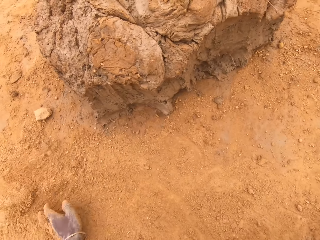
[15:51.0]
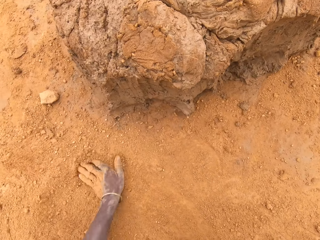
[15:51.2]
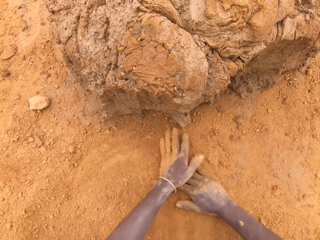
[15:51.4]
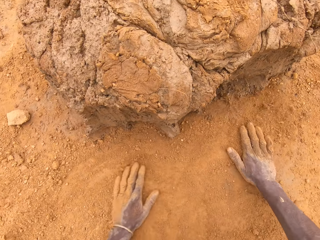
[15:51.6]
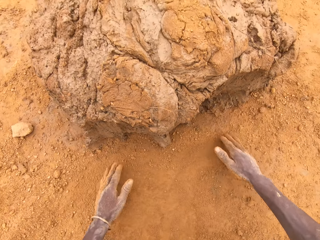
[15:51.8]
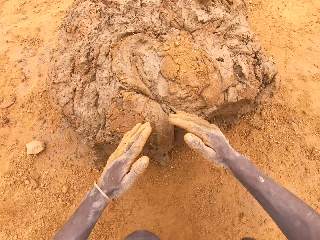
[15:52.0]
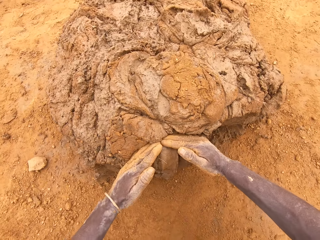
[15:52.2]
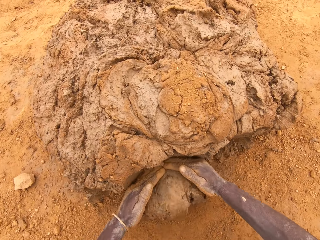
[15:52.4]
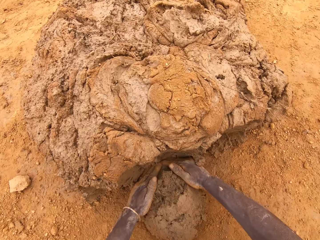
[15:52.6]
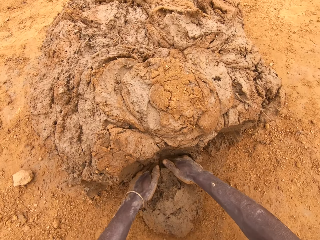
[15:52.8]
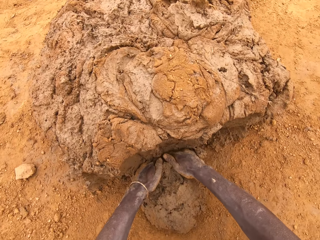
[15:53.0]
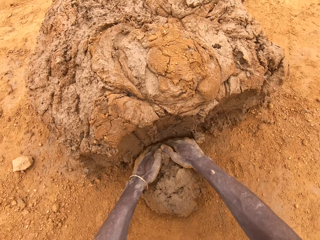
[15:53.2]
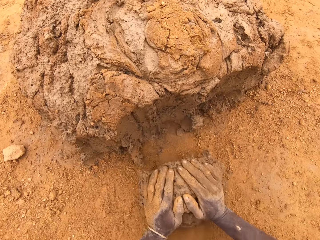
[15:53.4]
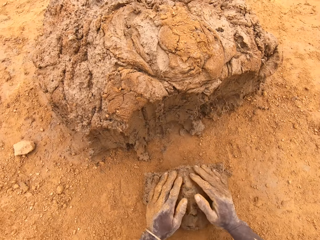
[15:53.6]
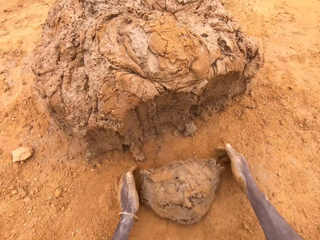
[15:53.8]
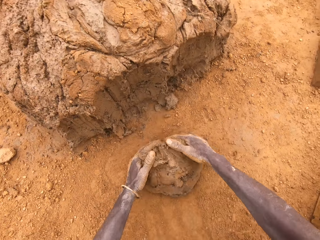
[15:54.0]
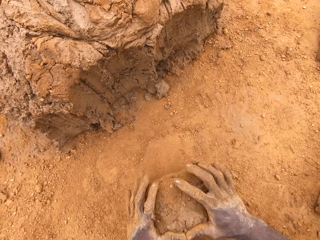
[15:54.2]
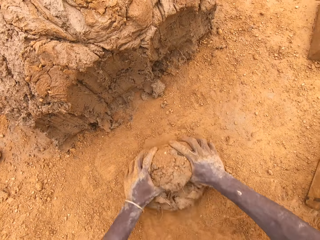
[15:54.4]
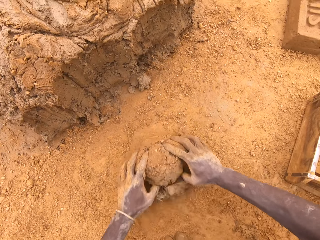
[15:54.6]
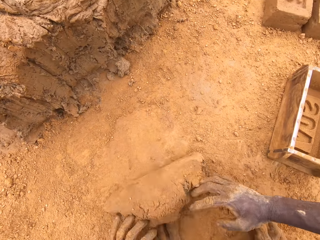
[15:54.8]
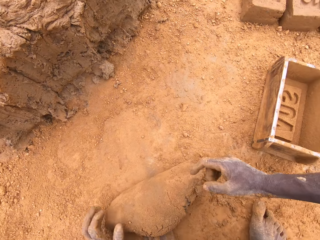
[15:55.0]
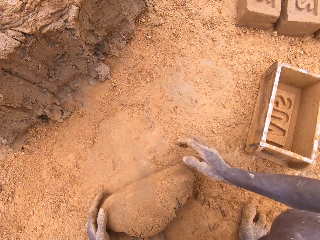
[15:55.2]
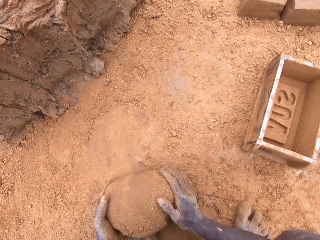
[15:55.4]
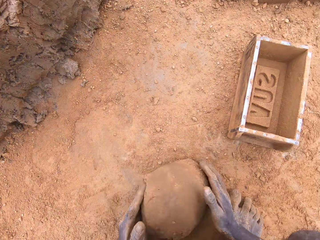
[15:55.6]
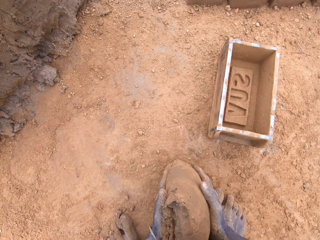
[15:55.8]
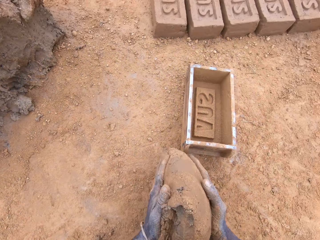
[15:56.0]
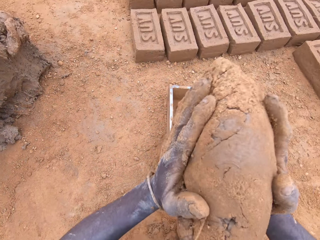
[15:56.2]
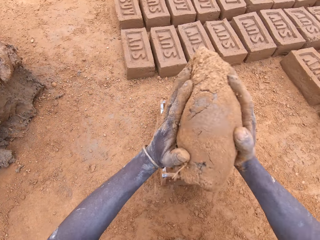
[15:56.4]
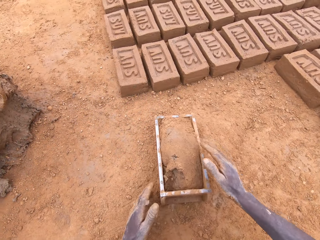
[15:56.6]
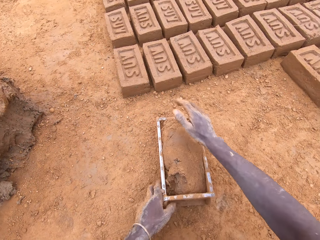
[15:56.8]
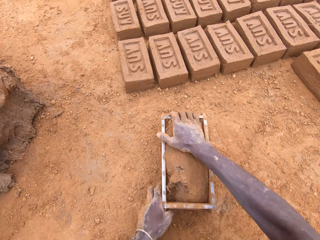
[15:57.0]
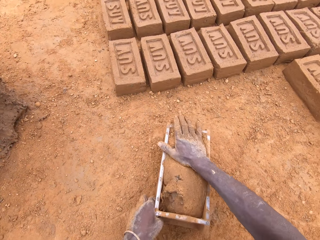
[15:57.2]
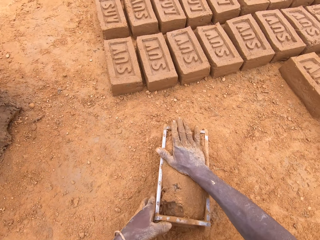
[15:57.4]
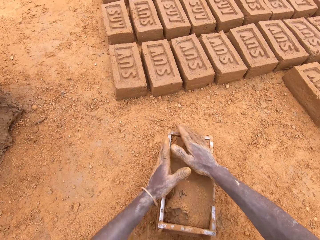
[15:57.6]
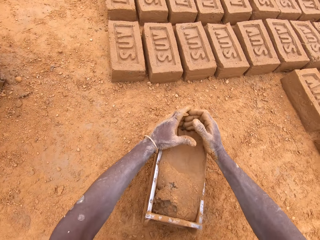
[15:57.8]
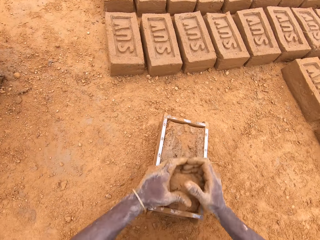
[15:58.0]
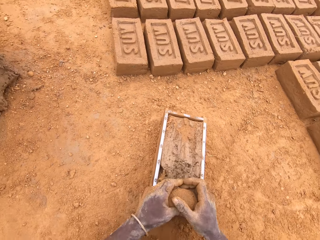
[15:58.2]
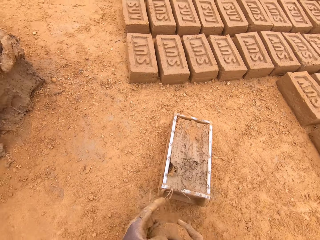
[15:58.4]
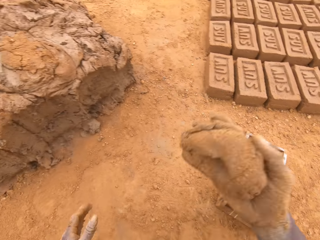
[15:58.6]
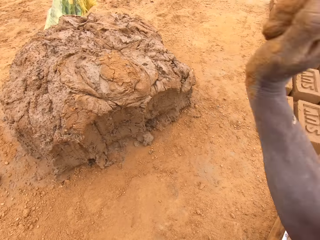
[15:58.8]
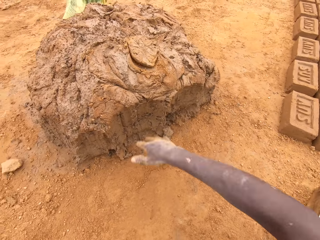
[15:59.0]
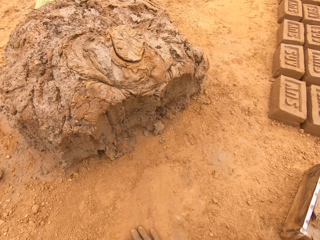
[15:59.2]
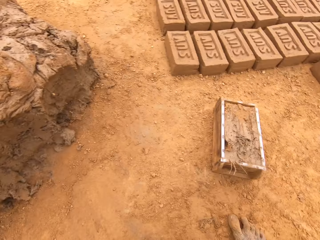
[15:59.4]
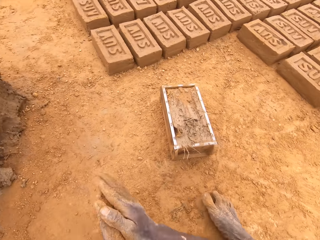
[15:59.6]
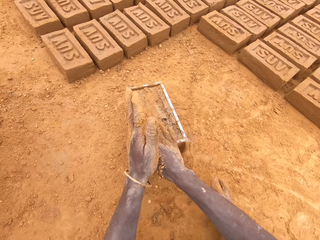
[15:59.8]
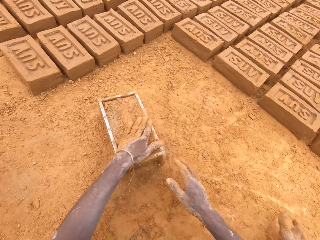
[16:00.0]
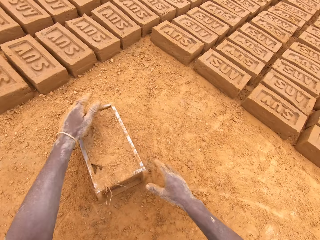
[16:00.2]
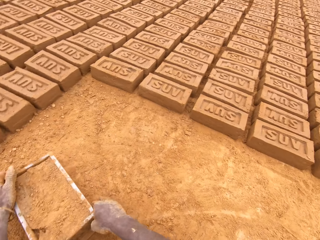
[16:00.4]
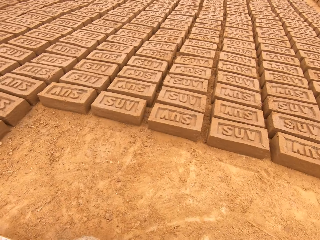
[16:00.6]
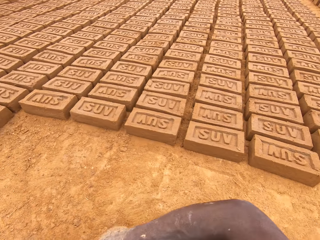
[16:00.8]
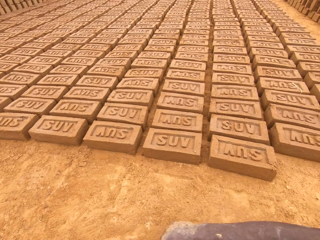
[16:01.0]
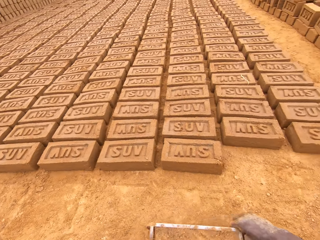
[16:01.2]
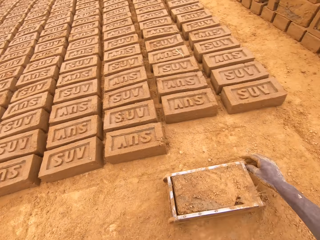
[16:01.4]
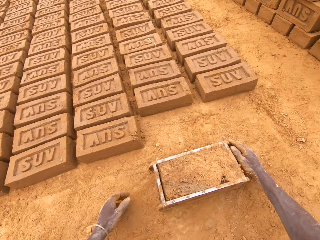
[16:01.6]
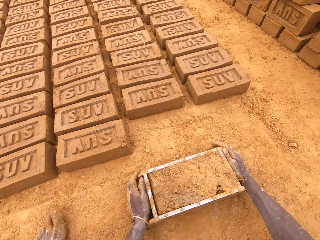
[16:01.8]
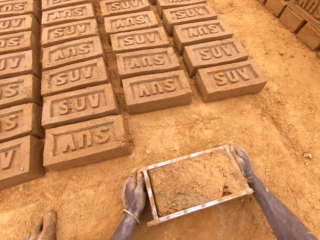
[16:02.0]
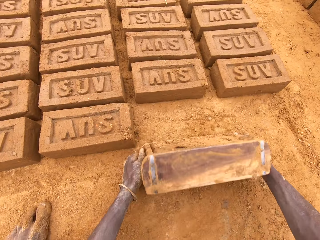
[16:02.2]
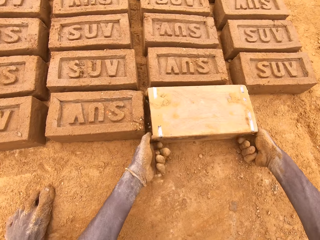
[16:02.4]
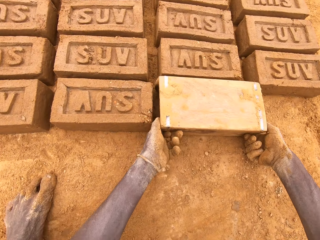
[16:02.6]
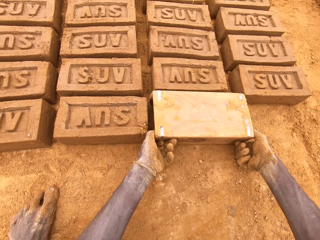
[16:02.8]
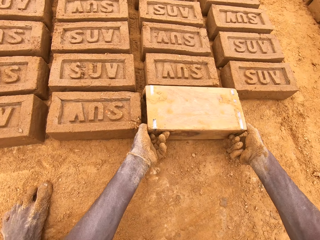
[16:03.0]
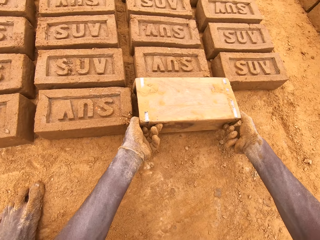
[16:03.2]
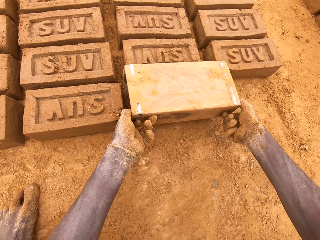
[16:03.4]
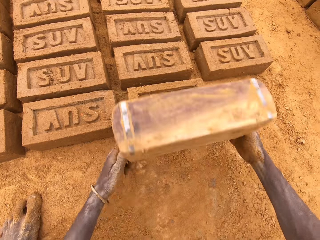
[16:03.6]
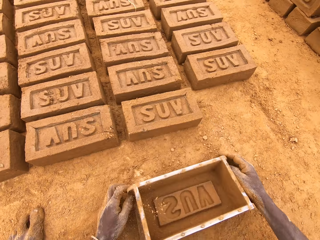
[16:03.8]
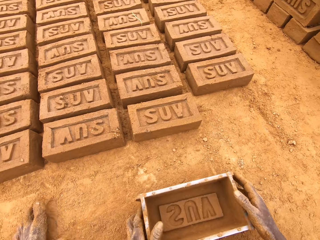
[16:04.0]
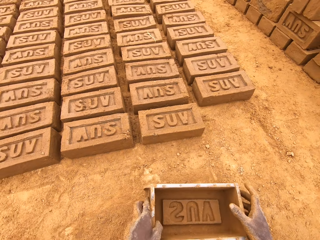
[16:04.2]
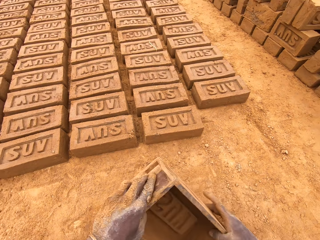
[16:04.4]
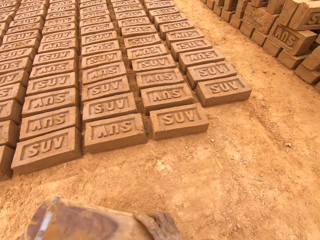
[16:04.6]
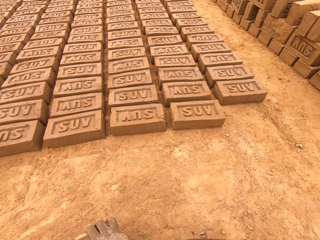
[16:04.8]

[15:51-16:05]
The camera wearer rubs hands on the ground. They cut mud from the heap of mud. They scoop clay with the hands. They mould the mud on the ground. They put the mud in a brick mould or box. They press the clay in the box, cut the mud in the brick mould, and level the clay in the box. They throw the mud on the heap of mud. They move the box. They put a brick on the ground from the brick mould.

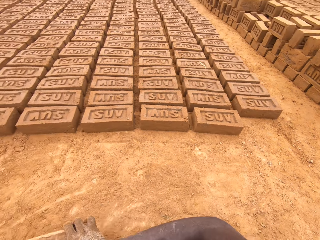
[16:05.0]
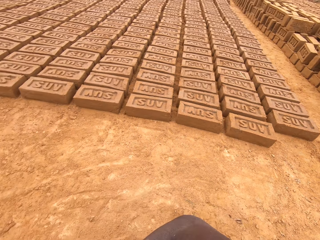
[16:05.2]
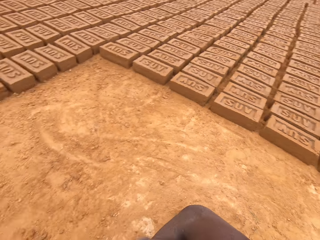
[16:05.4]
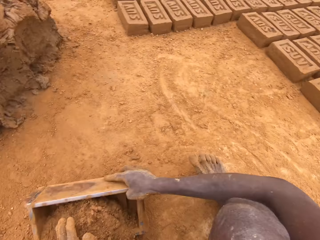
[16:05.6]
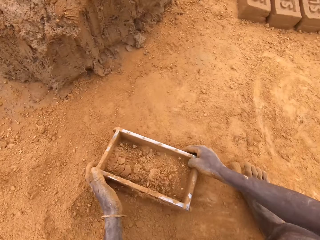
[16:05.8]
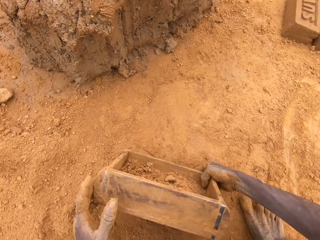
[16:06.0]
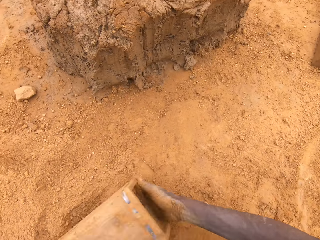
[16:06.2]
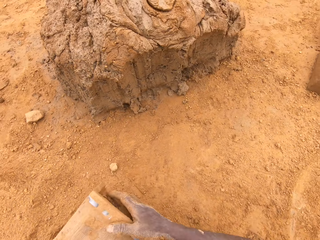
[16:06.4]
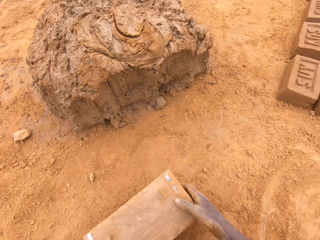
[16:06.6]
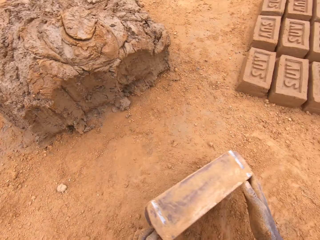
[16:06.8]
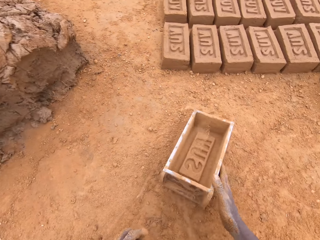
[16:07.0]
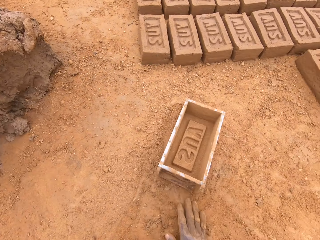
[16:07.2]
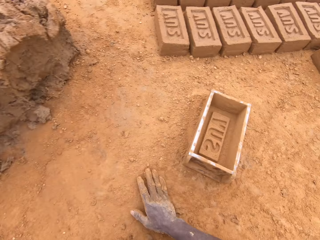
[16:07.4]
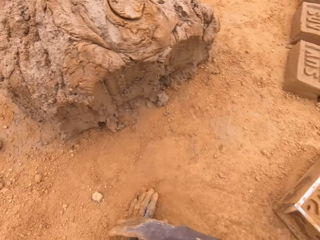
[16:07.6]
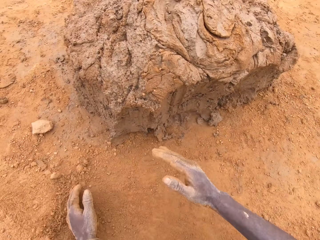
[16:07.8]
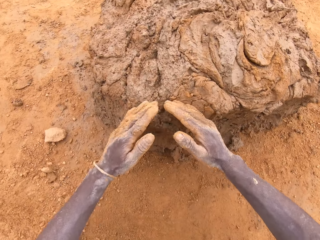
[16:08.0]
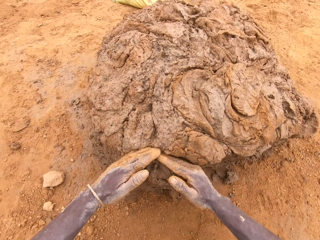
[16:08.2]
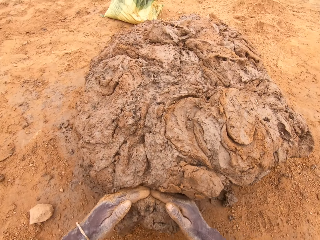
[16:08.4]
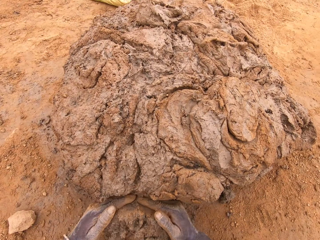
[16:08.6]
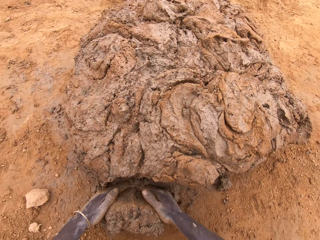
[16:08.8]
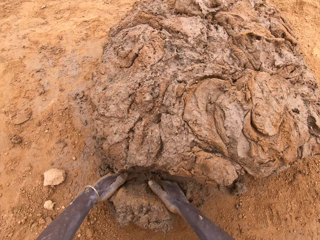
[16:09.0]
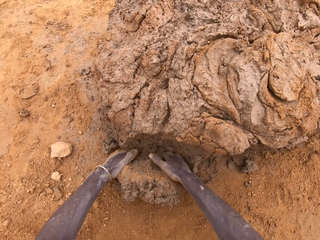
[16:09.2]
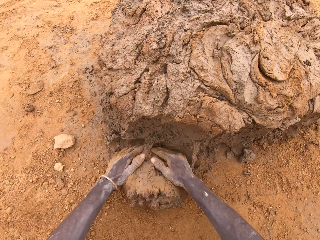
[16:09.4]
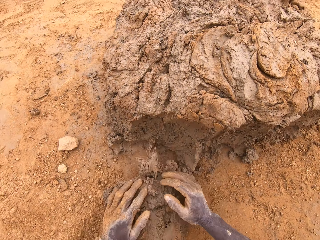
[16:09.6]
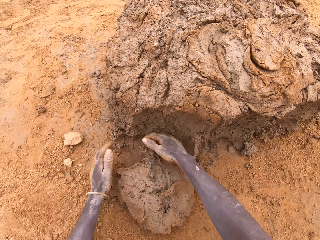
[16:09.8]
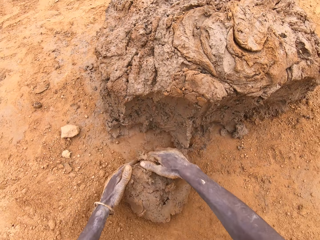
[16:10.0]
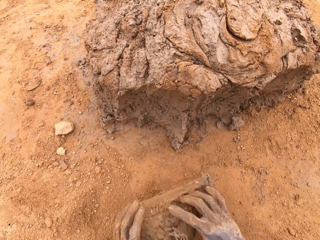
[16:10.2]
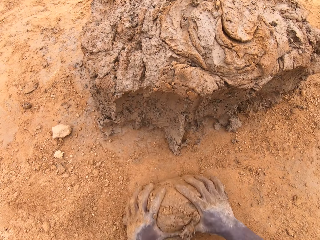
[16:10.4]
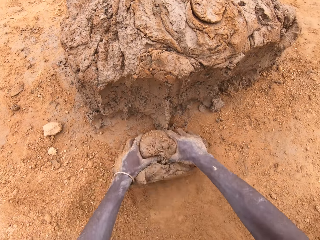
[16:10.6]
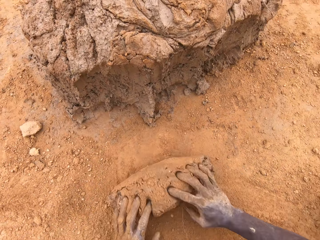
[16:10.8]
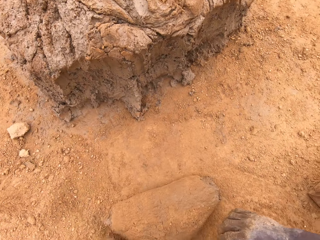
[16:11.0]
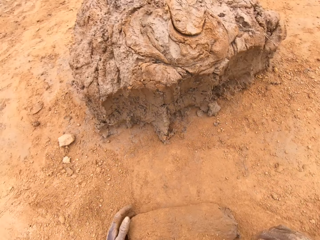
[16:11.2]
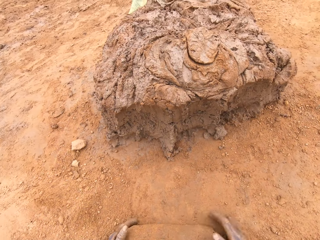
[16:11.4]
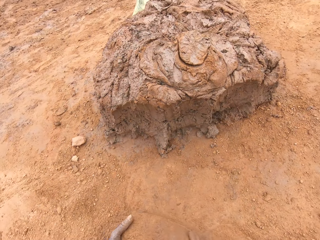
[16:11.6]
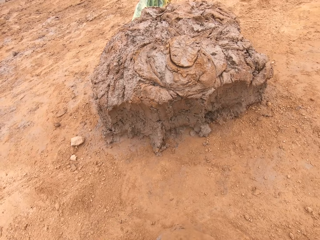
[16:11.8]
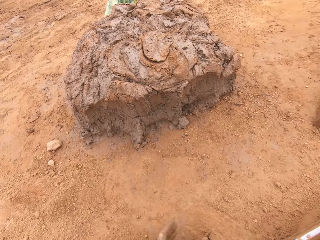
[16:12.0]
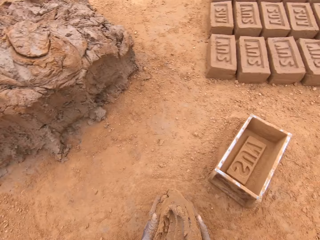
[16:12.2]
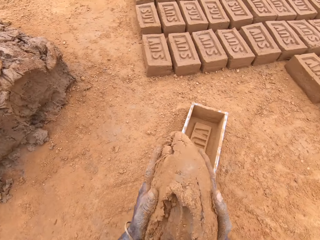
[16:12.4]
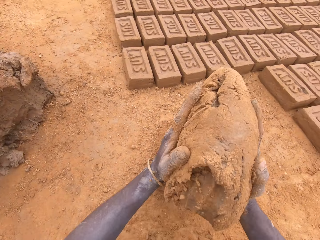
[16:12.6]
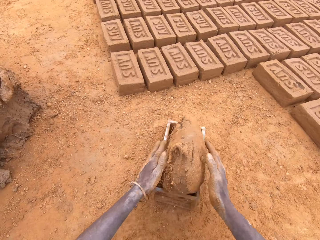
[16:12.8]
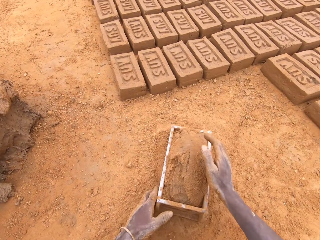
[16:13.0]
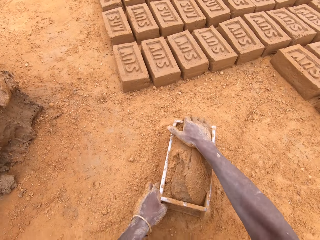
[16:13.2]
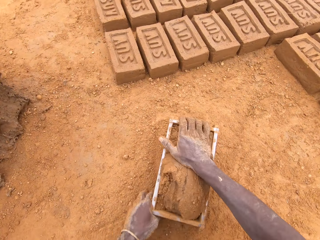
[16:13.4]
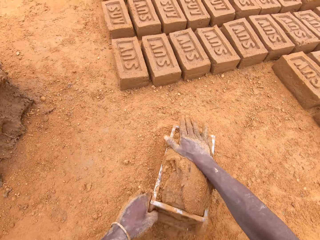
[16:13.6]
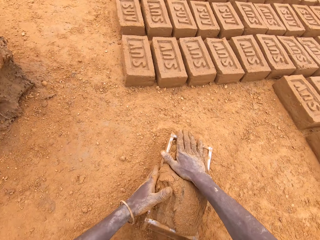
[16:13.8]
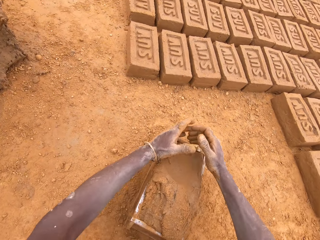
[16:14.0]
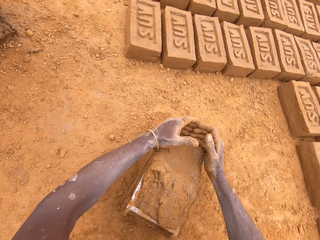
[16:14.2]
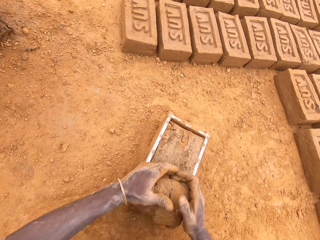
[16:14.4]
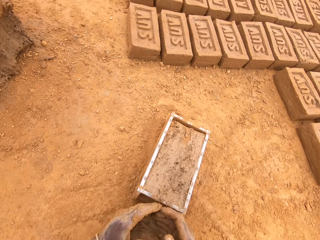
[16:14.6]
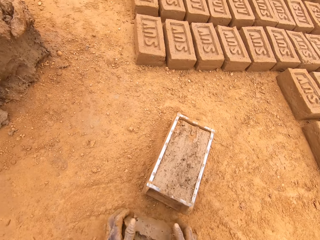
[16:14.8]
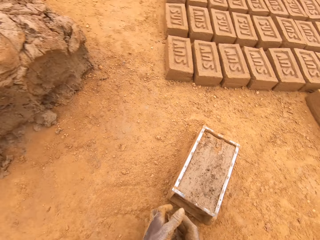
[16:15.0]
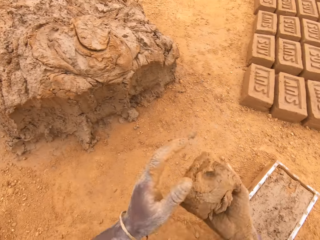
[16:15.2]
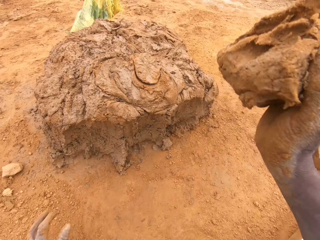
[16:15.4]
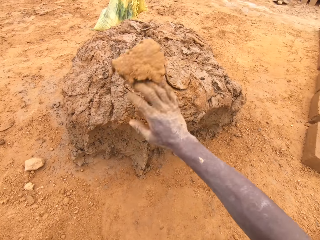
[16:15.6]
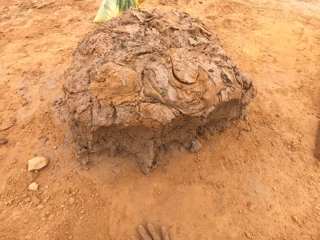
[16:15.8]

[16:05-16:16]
The camera wearer puts sand in a brick mould. They pour the sand from the brick mould. They rub hands on the floor. They scoop clay with the hands. They cut mud from the heap of mud. They mould the mud on the ground. They put the mud in the brick mould or box. They press the clay in the box, level the clay in the box, and cut the mud in the brick mould. They heap the clay.
